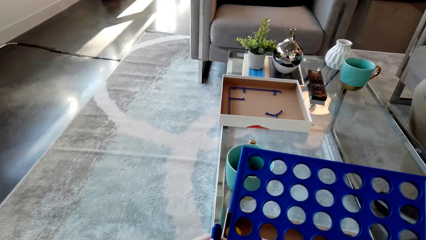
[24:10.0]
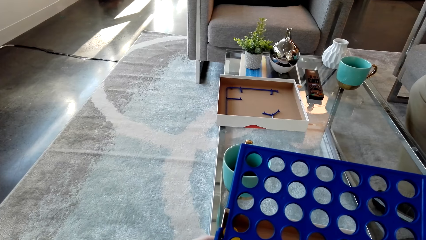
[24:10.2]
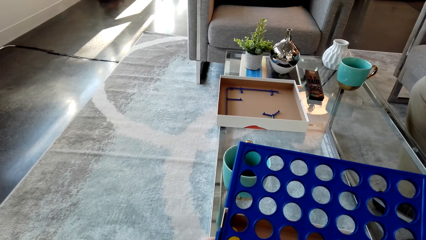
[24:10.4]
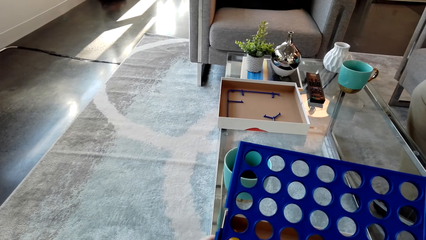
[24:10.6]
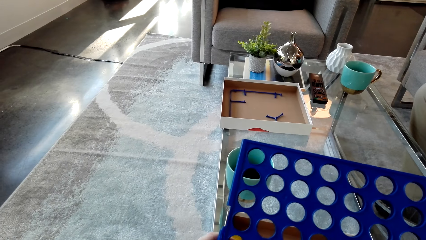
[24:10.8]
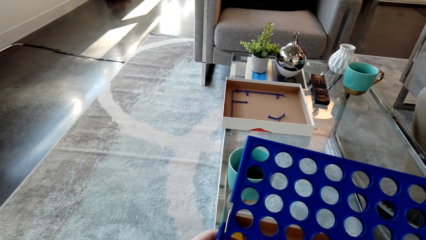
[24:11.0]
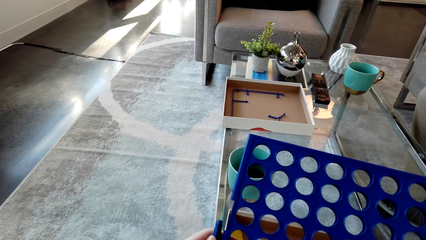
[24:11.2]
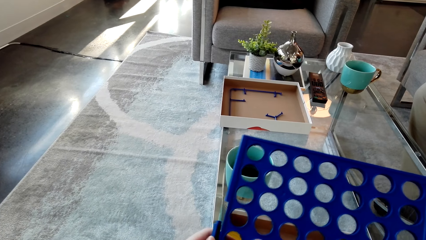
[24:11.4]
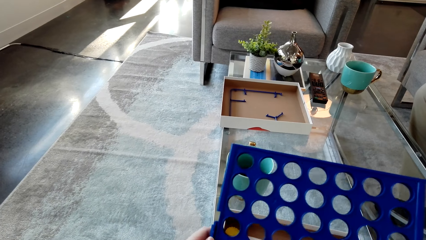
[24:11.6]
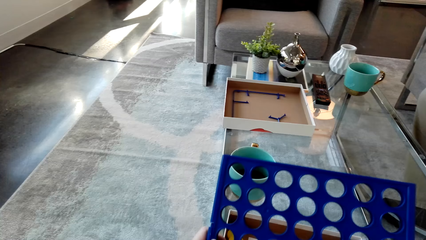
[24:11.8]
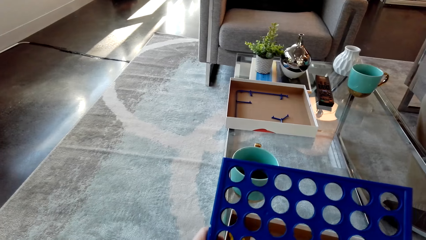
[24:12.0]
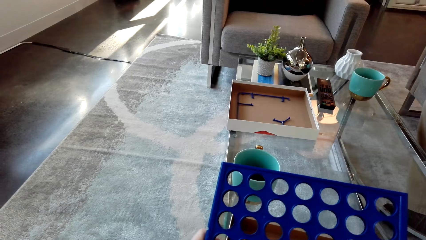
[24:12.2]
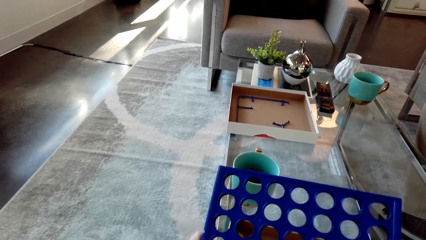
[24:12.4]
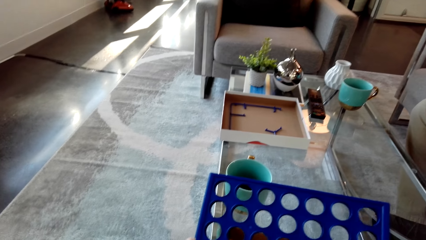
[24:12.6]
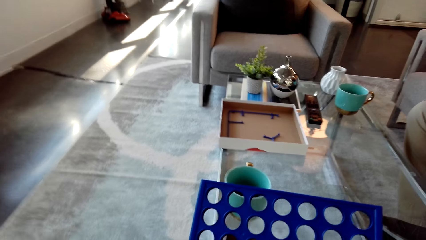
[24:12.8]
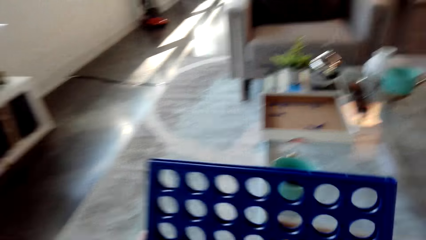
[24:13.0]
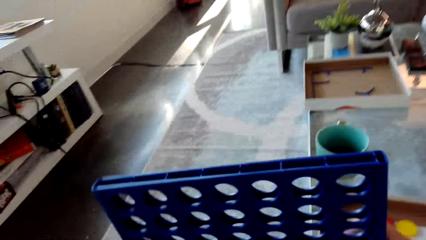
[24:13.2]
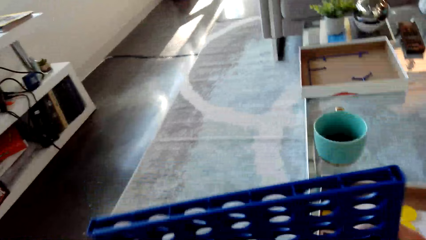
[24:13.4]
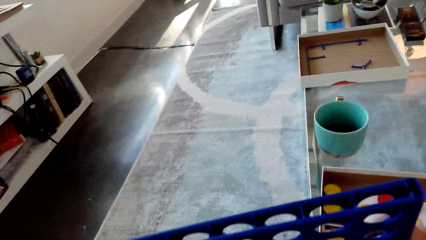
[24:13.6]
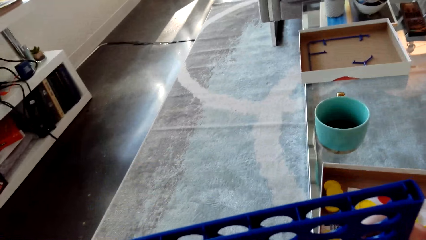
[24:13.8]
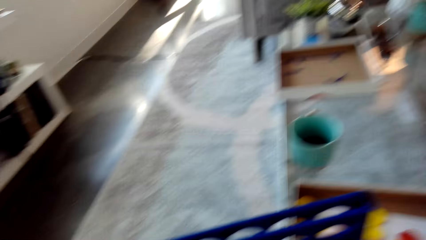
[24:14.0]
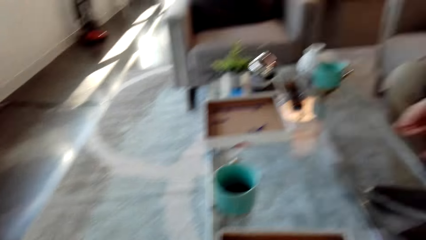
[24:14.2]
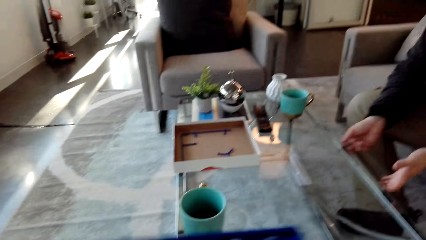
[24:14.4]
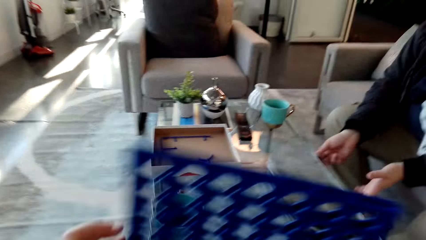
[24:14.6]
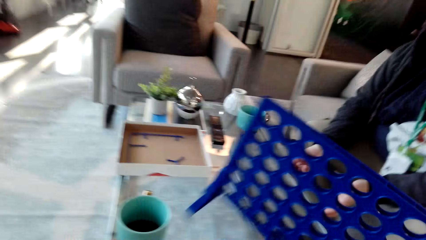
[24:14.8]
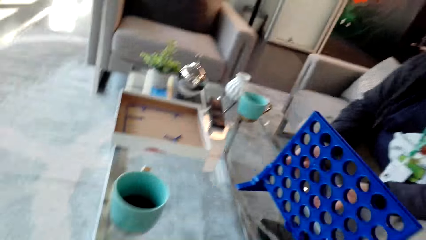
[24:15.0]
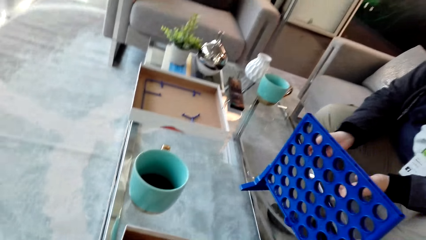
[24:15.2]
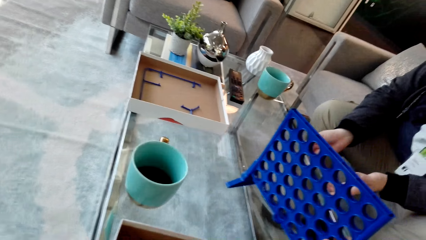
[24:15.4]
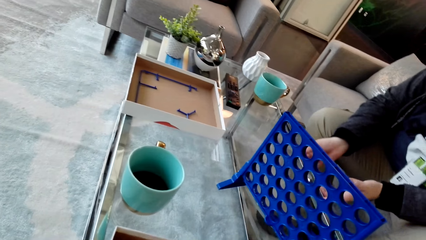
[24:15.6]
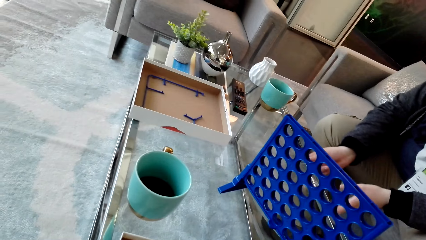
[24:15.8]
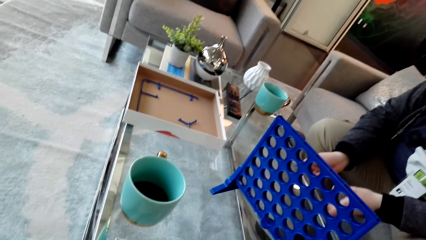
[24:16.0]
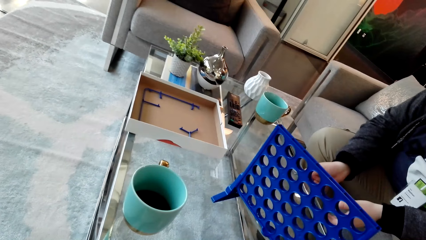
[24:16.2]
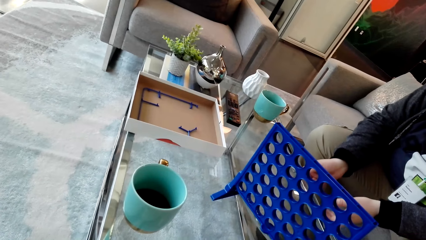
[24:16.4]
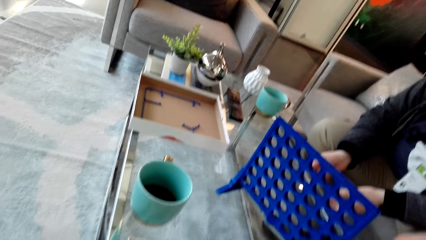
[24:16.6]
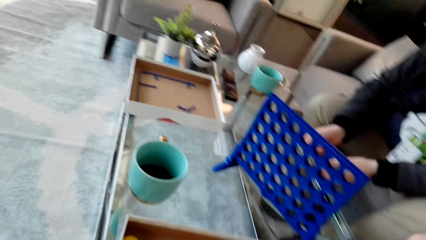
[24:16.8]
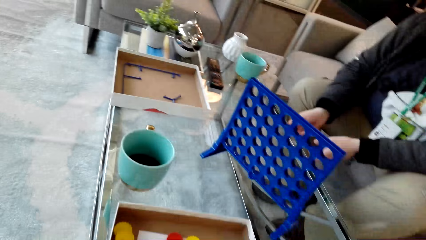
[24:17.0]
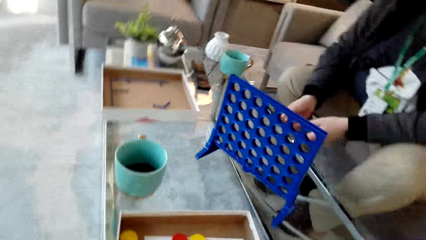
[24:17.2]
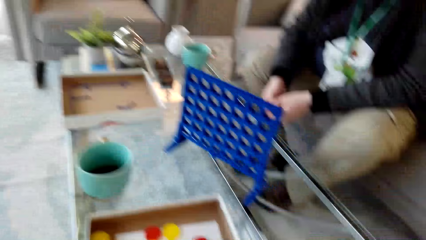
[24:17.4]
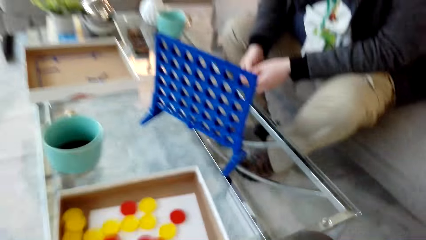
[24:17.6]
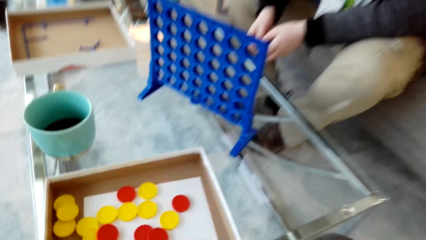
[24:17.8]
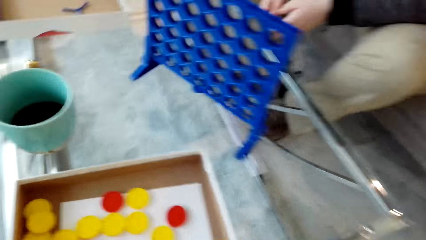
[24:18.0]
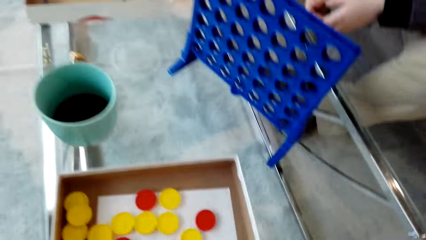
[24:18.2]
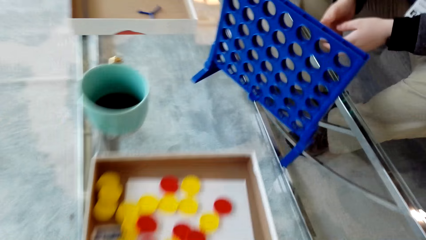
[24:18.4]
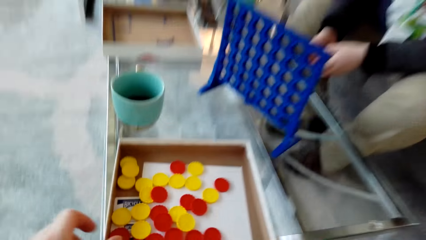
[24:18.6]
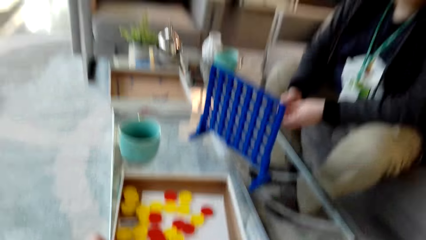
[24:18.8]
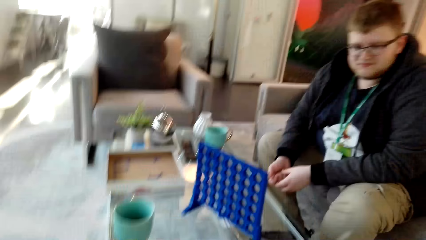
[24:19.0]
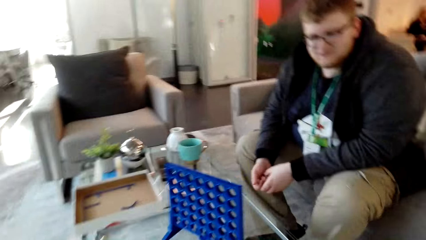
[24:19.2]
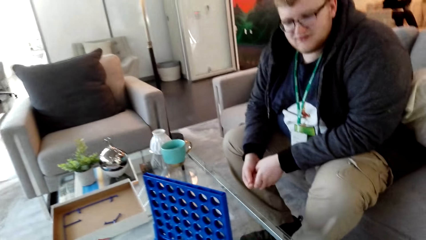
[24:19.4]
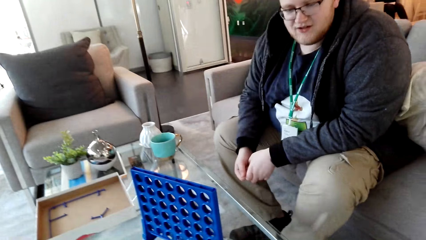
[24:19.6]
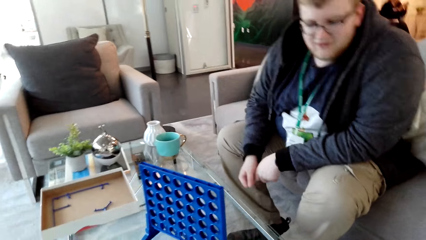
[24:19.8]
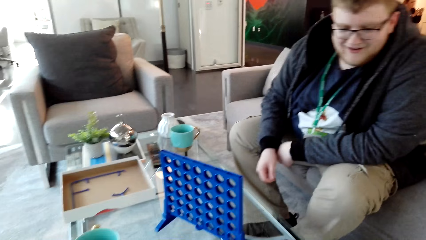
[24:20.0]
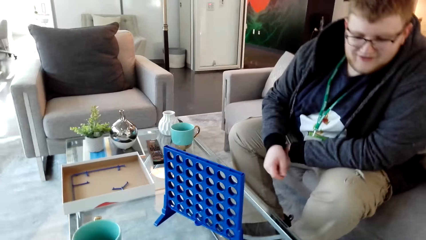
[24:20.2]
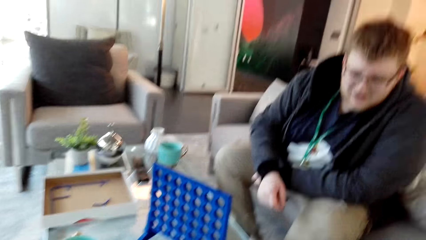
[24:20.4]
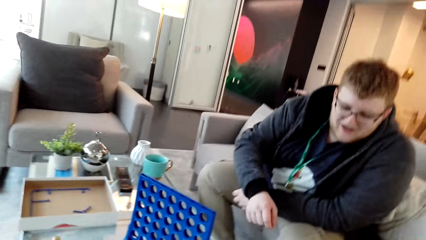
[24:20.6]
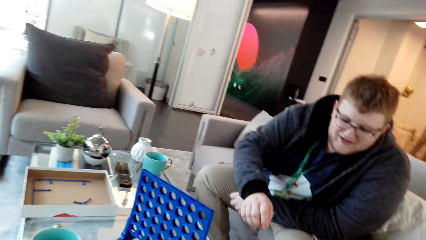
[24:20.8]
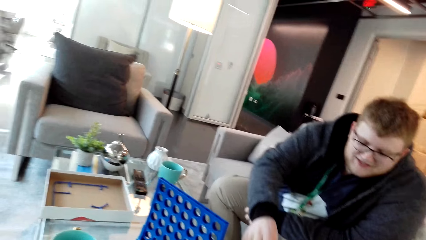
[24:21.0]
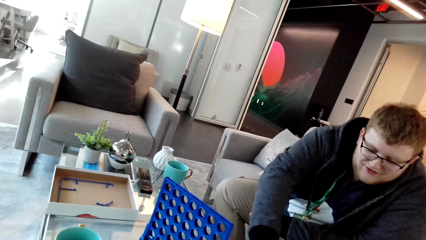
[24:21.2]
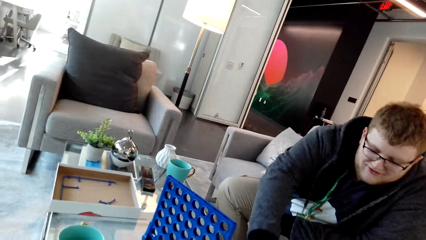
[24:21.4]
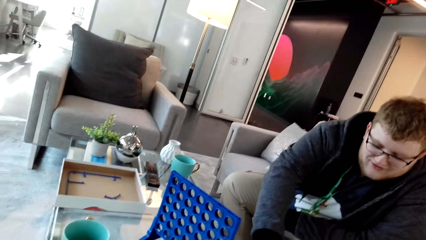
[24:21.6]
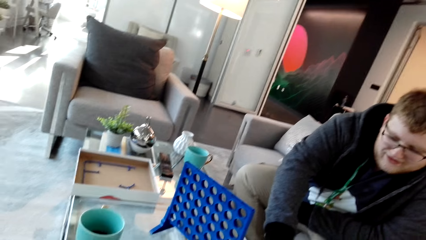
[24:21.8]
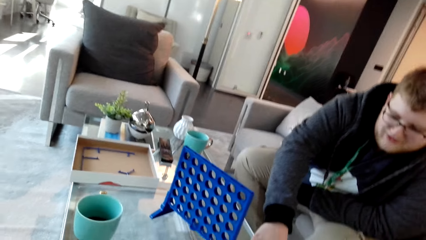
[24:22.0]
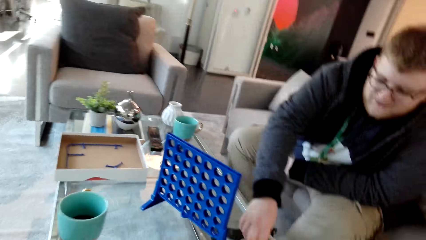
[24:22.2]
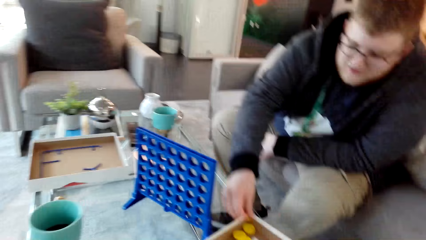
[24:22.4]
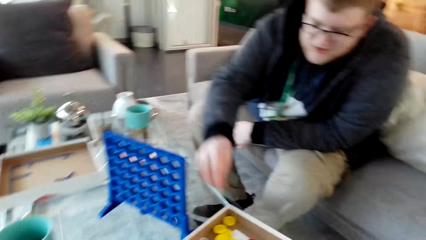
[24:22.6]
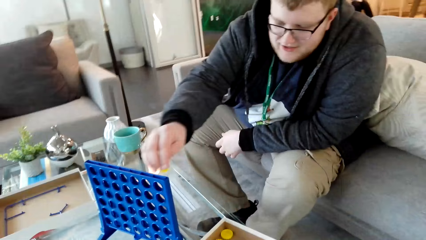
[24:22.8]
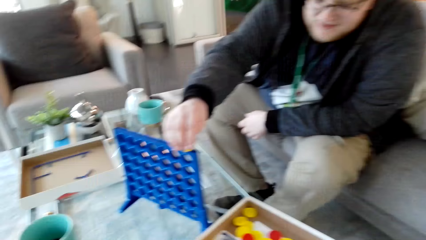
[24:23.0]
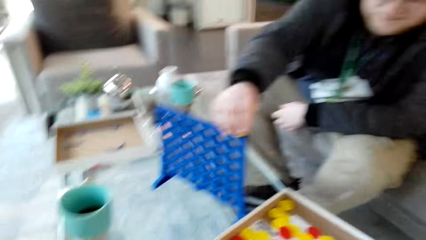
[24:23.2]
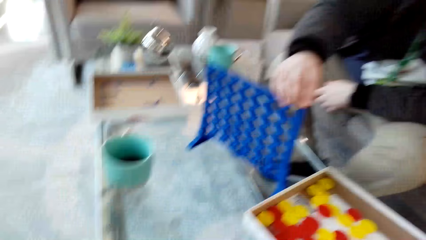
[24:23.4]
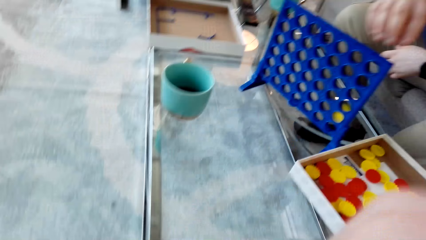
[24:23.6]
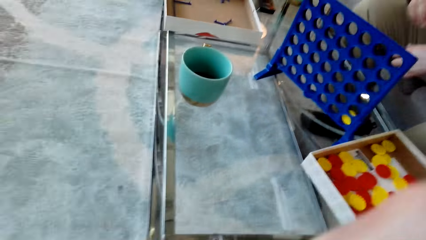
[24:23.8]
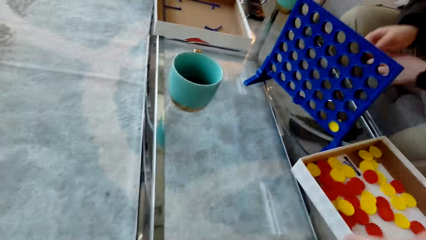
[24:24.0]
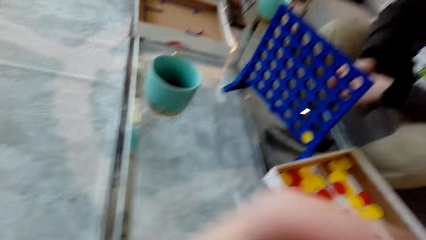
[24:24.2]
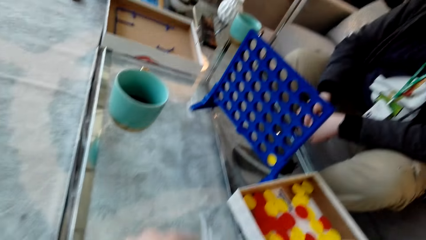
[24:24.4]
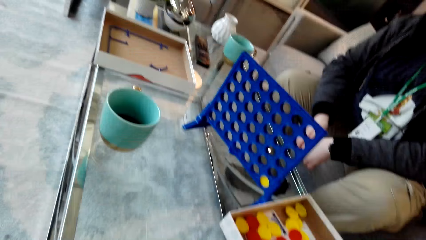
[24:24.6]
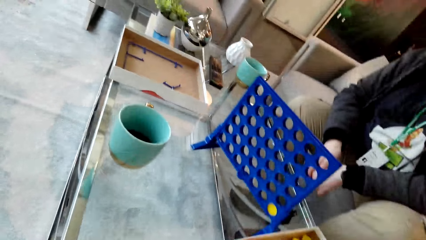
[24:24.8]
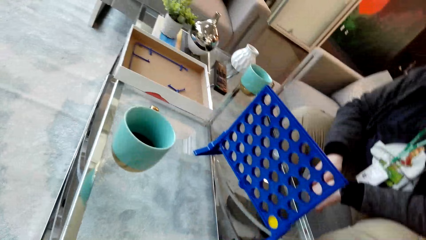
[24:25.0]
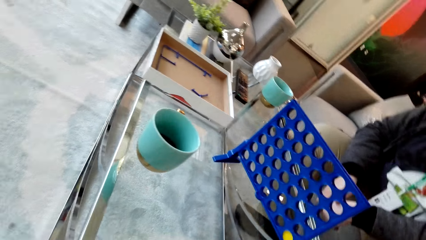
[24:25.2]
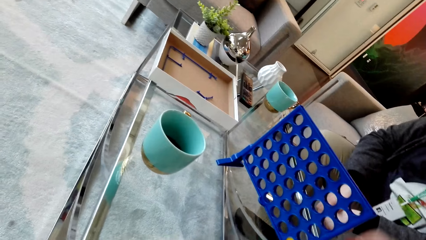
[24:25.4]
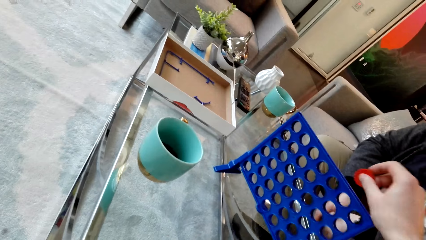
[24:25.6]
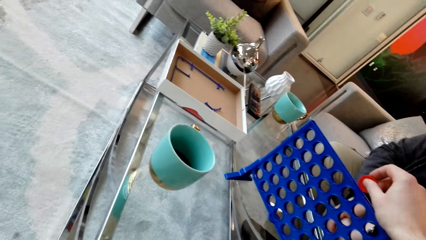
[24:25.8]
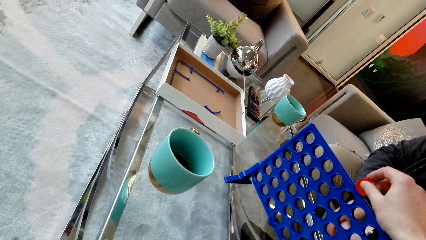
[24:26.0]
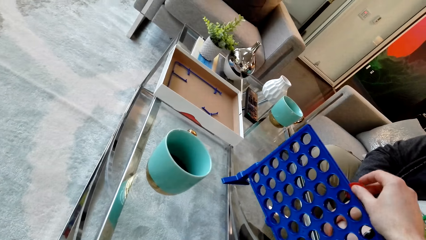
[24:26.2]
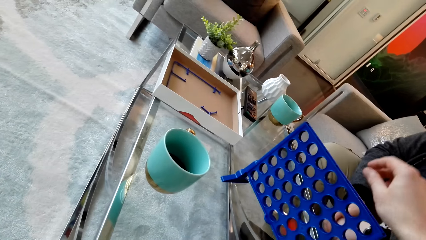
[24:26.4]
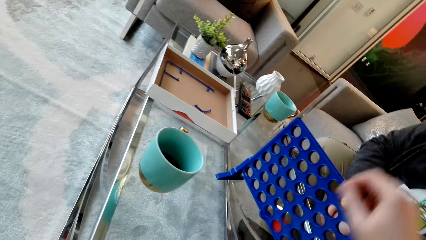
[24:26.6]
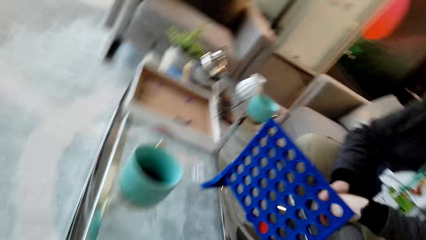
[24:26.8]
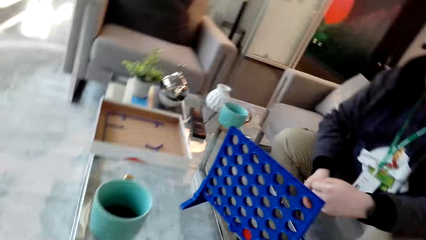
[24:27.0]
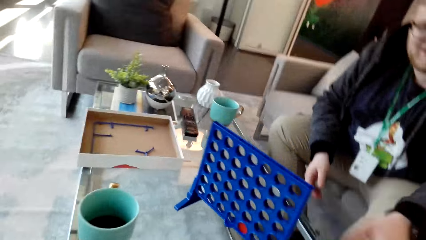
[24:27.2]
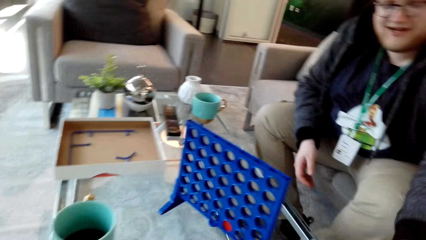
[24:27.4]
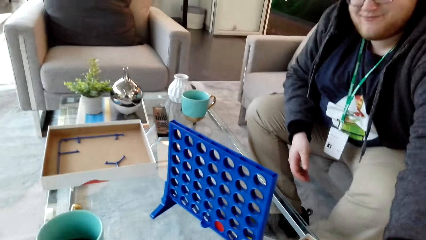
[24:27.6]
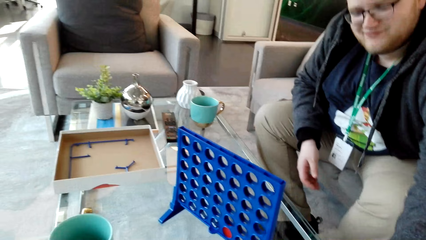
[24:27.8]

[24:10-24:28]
The camera wearer connects the plastic. They drop the plastic material. They move the plastic material. They put the plastic on the table. A man moves the hand. The man picks up a plastic coin. The man drops the plastic coin in the plastic. The camera wearer drops the plastic coin in the plastic.
